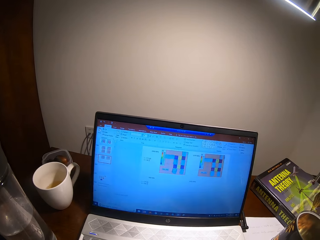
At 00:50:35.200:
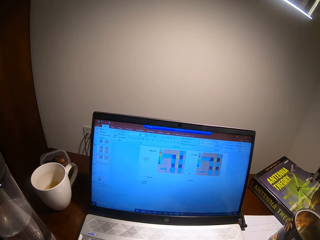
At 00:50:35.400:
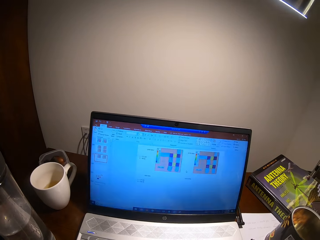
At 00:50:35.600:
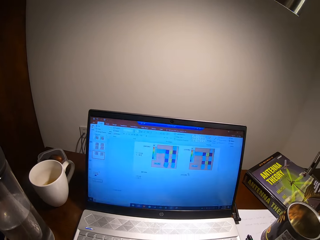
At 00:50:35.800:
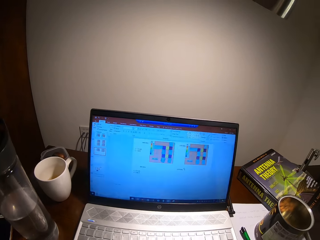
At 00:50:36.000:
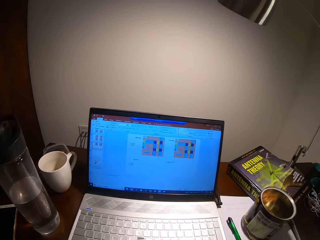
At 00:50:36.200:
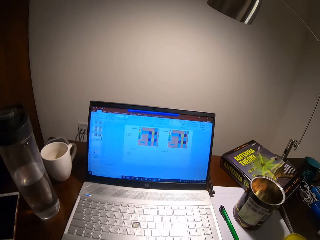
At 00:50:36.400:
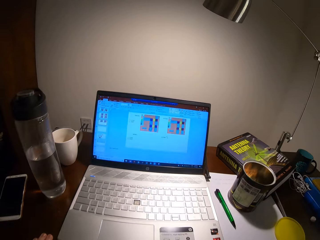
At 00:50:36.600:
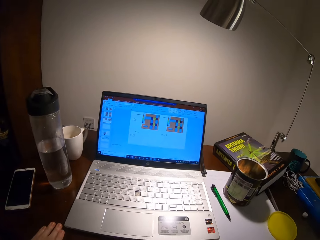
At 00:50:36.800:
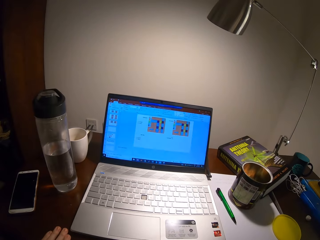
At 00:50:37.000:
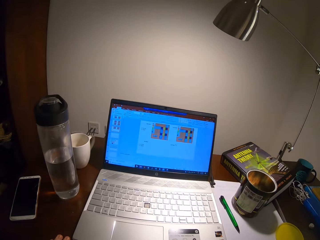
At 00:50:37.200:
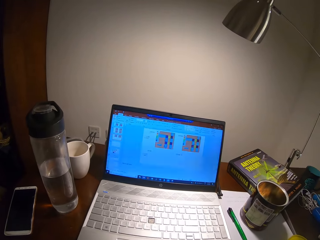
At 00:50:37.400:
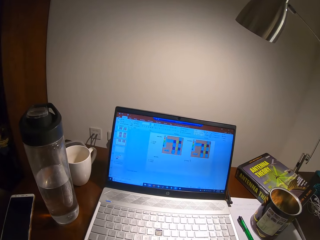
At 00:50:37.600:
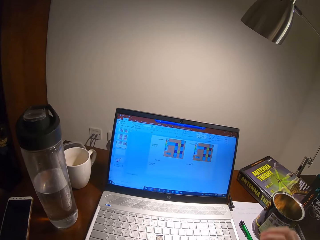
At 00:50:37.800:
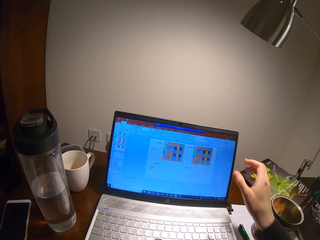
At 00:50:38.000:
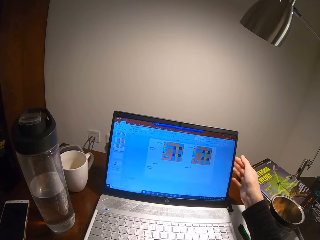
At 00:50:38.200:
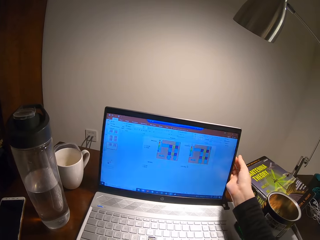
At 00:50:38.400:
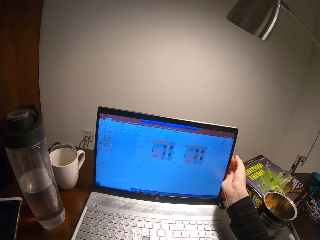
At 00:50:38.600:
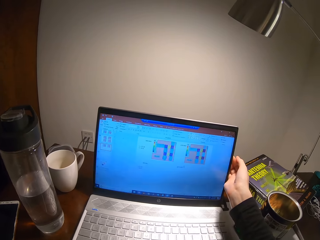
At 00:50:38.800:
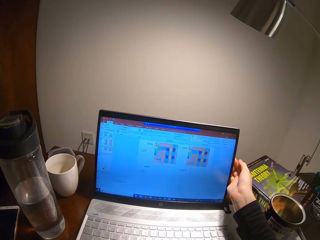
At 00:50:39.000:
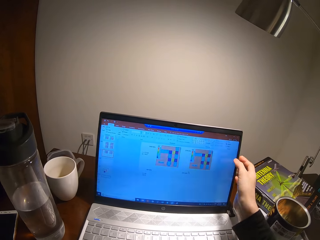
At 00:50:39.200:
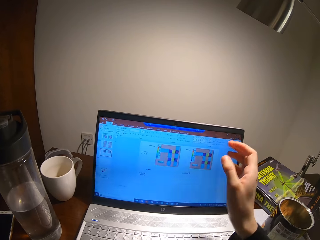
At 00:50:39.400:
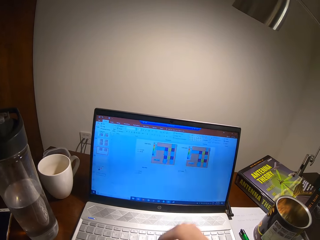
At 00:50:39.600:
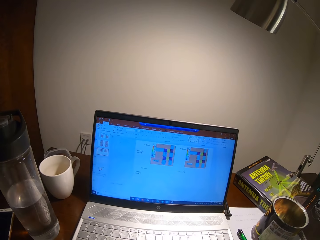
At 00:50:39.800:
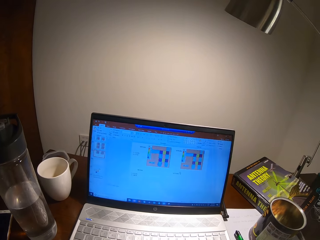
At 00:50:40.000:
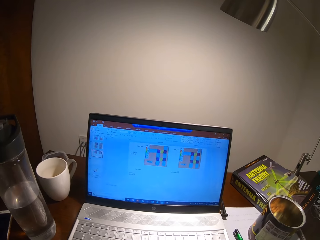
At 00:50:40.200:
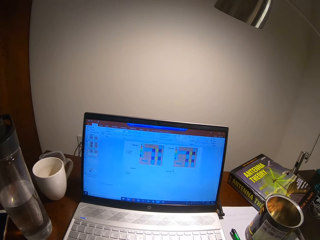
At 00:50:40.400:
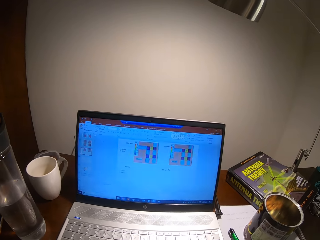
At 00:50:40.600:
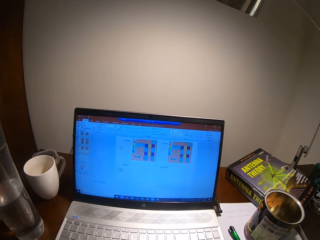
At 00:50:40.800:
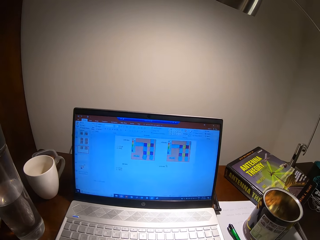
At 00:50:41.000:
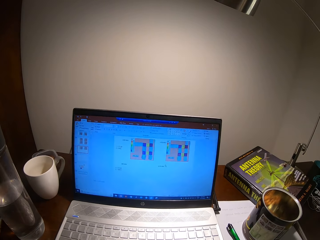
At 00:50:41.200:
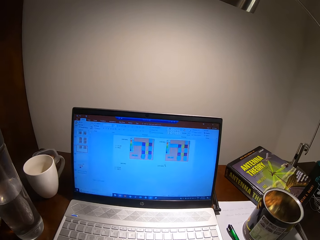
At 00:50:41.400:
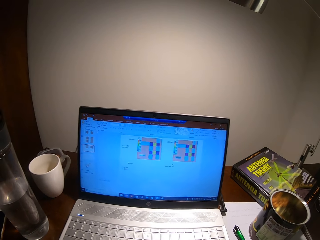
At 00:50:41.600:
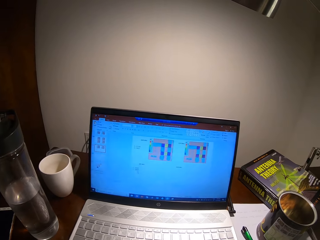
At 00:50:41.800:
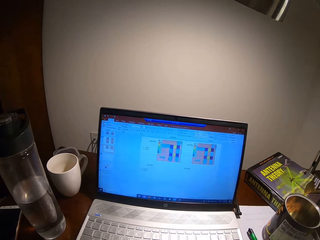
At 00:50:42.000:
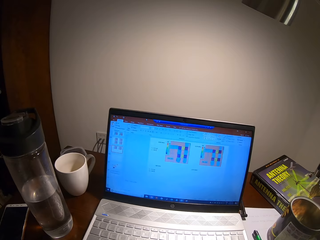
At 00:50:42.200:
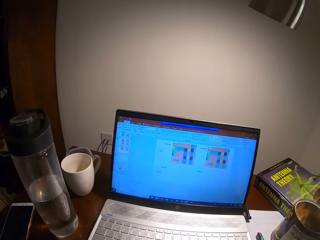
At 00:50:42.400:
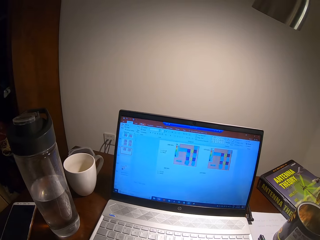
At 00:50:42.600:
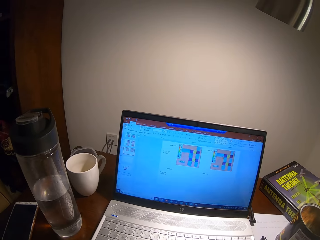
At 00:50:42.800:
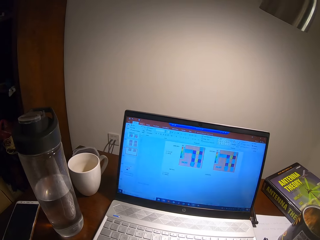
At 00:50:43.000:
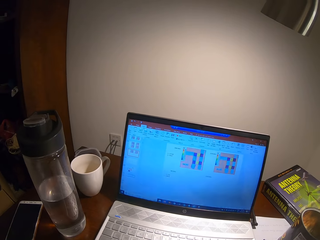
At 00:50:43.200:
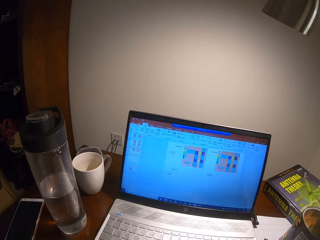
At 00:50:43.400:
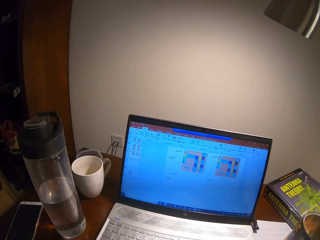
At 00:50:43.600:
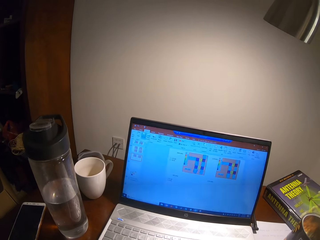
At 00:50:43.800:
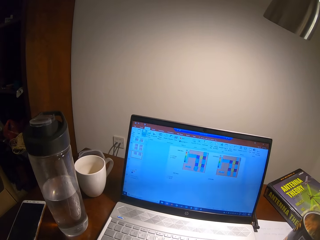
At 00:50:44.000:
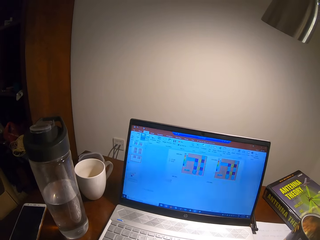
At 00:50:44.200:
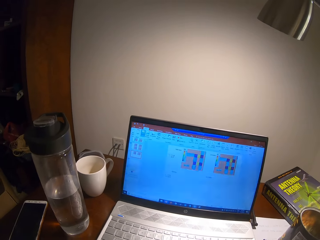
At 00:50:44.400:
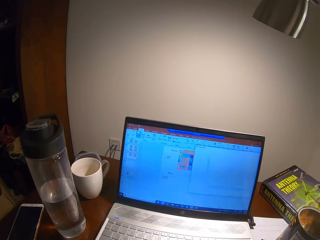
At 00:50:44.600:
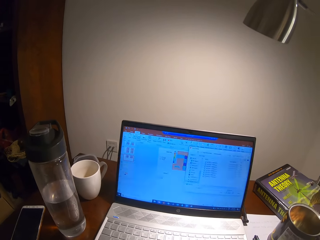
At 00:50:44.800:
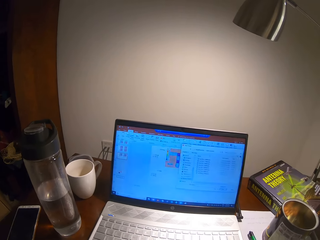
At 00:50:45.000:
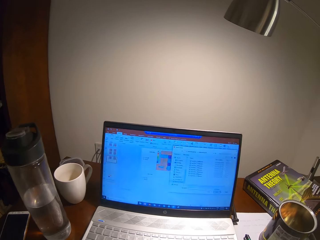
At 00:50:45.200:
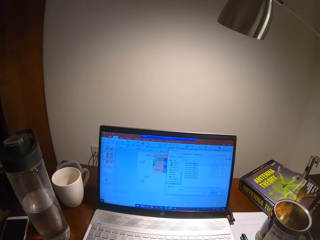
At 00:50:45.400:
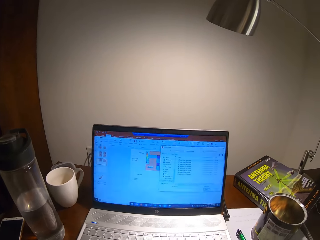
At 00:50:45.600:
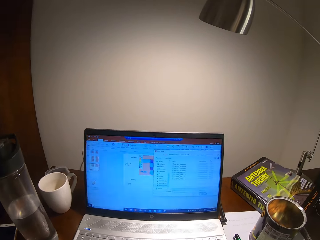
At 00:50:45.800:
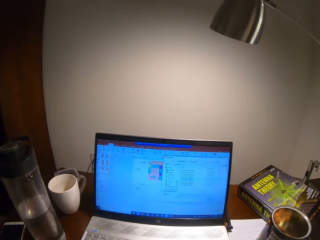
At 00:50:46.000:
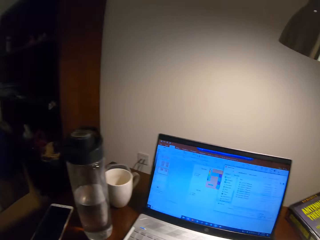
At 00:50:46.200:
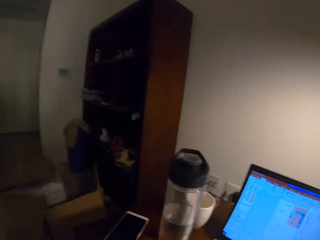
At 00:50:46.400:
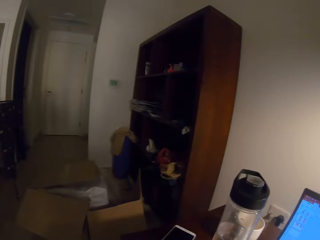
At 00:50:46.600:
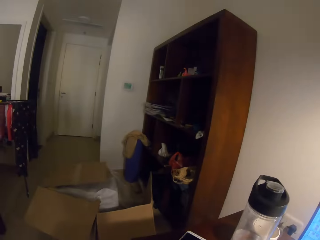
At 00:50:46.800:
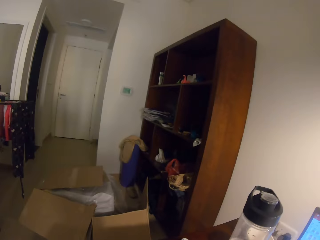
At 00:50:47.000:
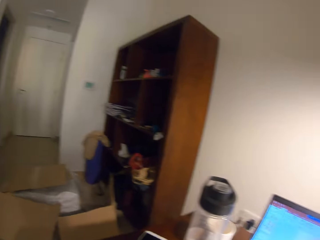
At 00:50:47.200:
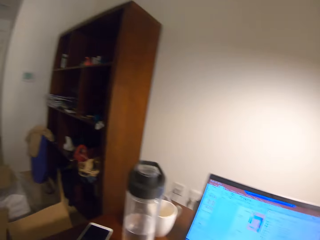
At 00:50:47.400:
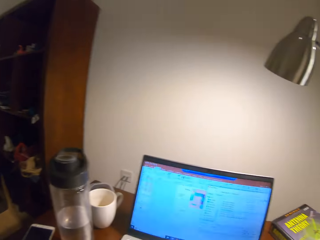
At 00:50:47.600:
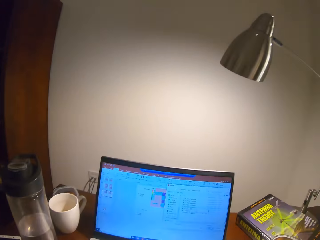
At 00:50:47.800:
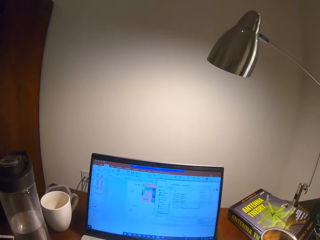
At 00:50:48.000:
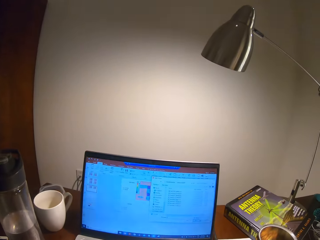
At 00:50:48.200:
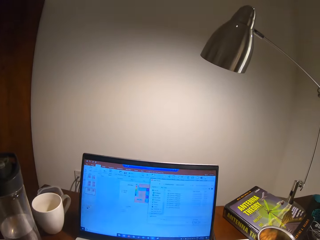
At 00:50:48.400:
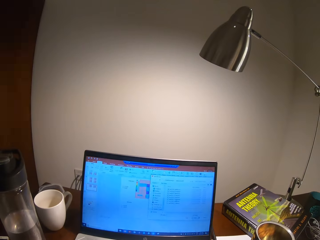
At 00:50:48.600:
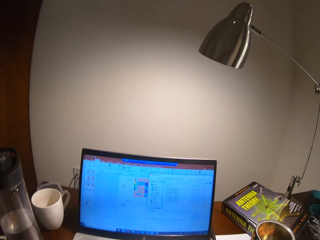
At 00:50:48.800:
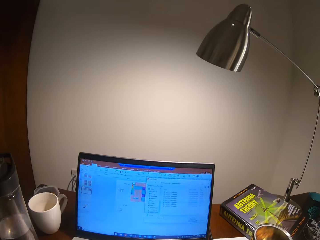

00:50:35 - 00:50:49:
The camera wearer adjusts images on the screen. They turn around. They adjust a laptop. They type on a keyboard. They turn around.

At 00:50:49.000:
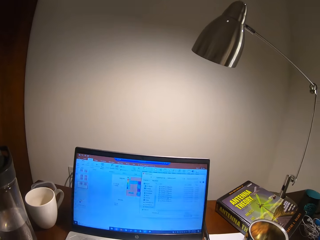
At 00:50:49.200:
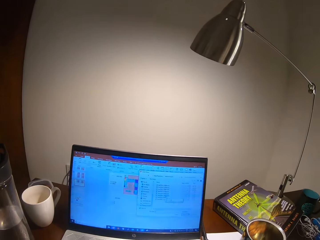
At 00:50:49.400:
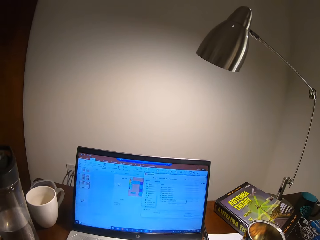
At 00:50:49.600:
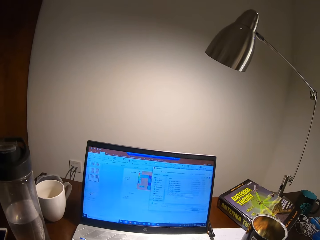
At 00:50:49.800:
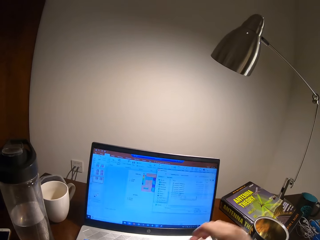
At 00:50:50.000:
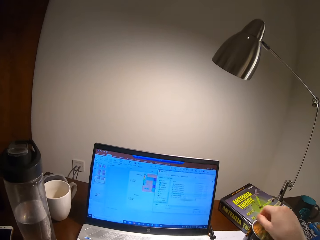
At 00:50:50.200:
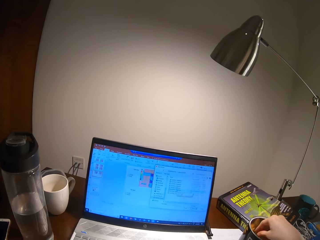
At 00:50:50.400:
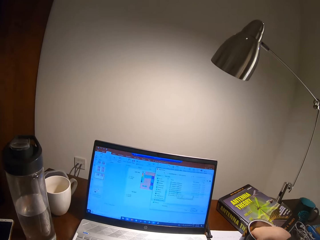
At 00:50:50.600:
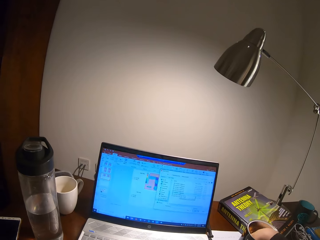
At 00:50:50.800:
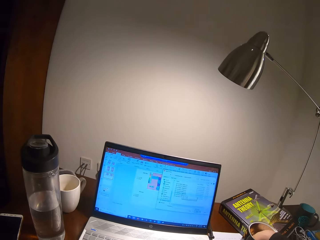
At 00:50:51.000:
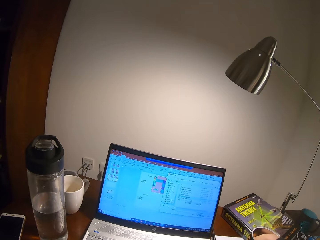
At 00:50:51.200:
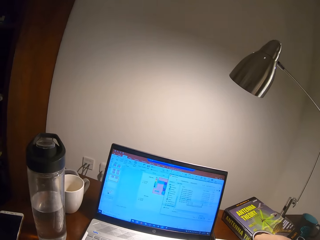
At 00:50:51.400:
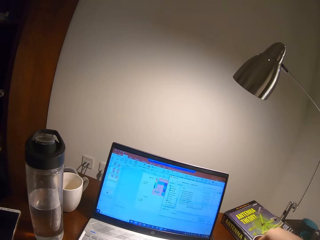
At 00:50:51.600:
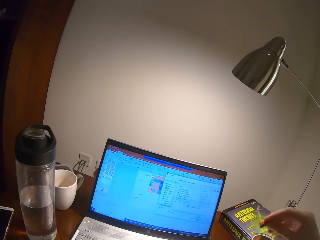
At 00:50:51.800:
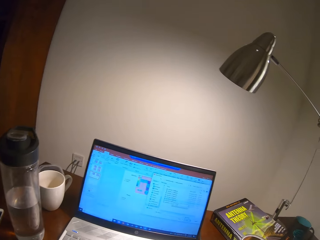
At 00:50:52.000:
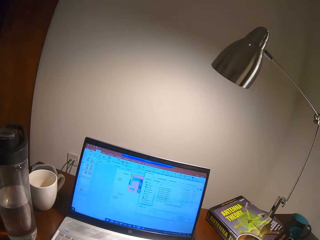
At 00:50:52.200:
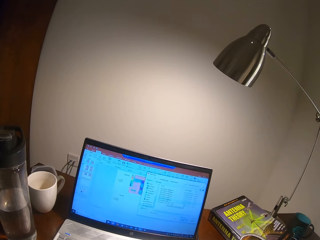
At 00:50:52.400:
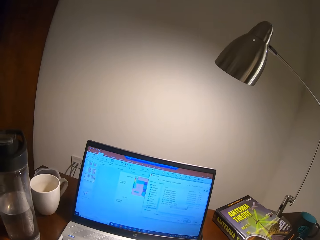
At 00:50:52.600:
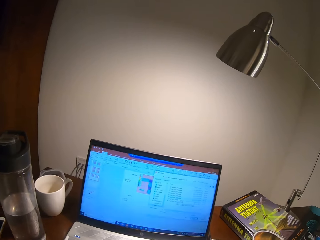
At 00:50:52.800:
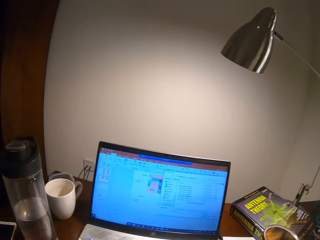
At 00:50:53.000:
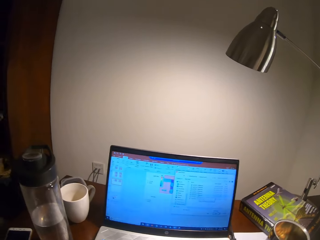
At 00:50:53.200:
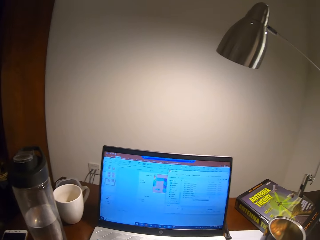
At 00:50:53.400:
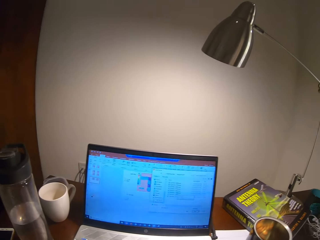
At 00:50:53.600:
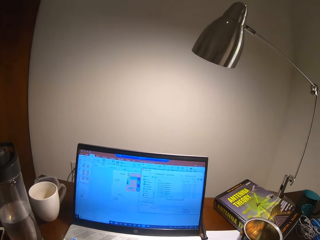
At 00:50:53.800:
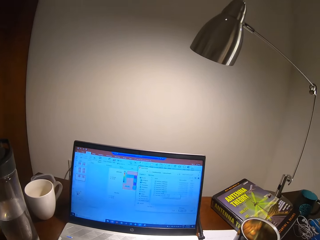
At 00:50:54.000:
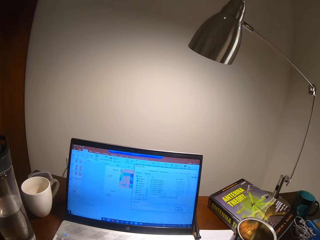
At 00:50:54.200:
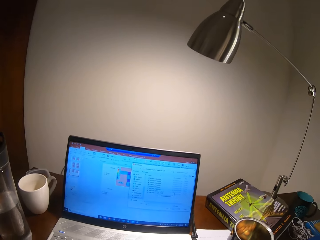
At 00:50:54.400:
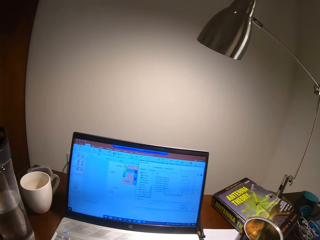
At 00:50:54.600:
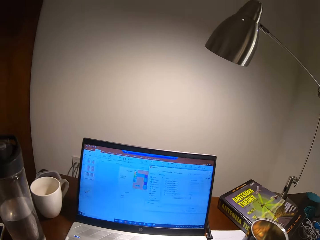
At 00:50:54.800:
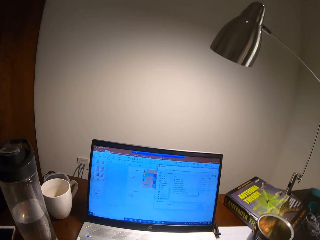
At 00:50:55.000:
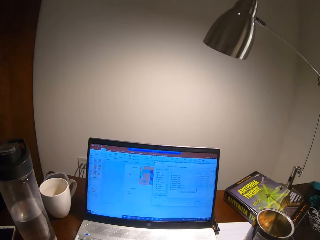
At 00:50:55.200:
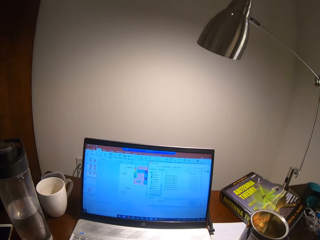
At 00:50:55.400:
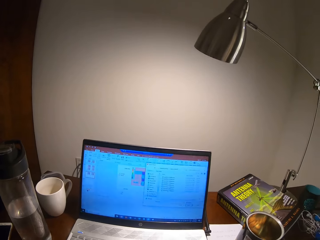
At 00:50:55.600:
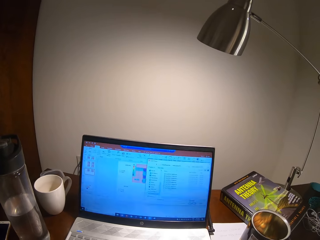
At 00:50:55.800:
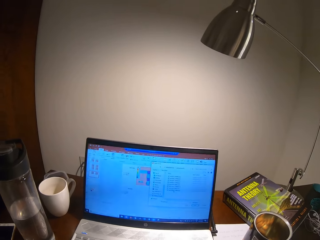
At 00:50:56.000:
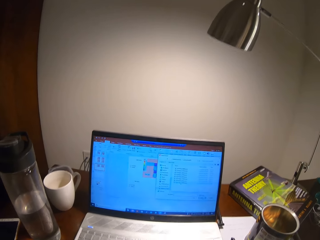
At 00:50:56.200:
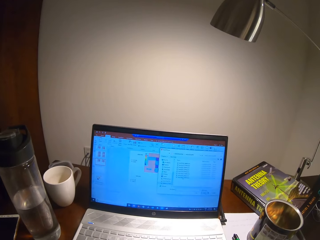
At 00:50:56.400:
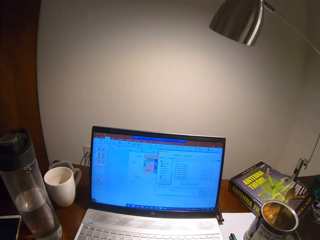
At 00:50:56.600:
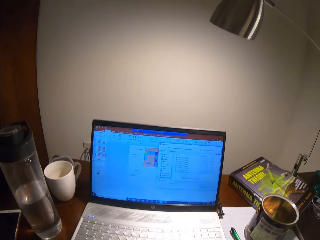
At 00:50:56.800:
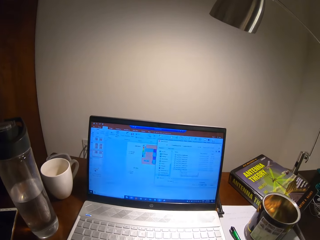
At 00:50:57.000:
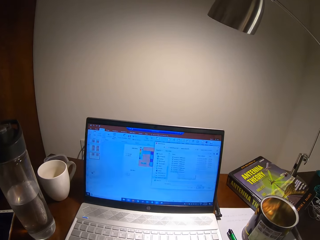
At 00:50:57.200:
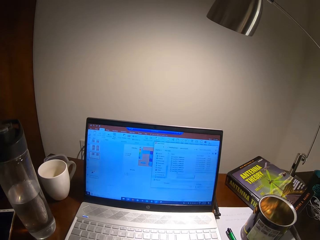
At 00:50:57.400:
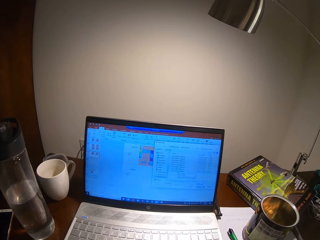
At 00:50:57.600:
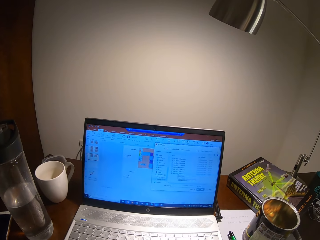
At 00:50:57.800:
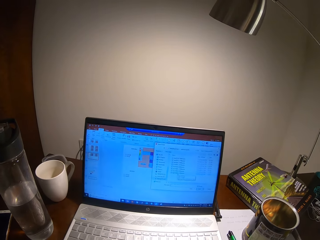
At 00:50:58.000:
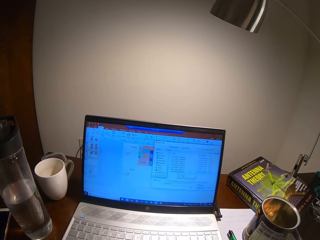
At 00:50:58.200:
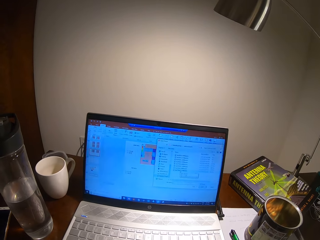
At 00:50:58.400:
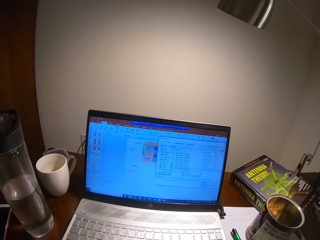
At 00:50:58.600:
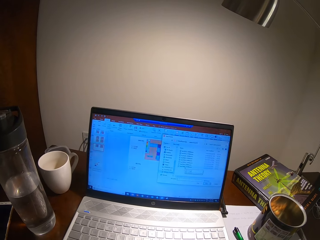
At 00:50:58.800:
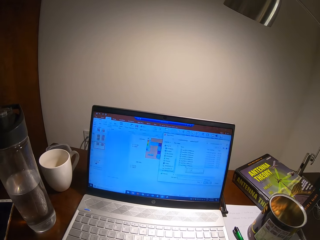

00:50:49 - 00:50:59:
The camera wearer takes something from the container.
